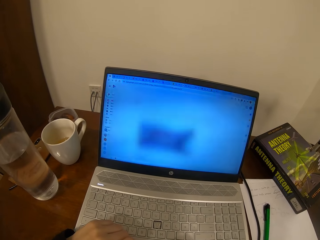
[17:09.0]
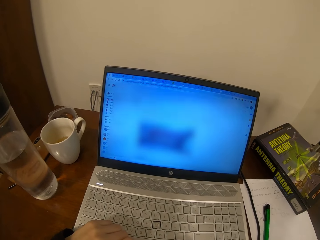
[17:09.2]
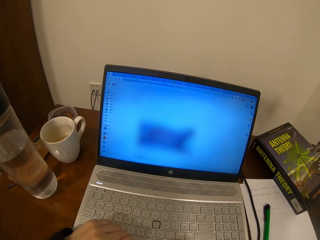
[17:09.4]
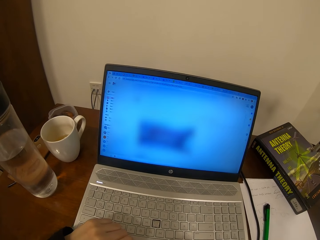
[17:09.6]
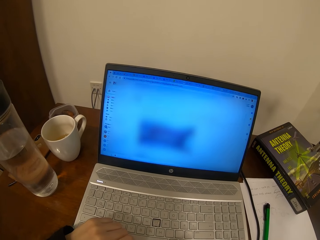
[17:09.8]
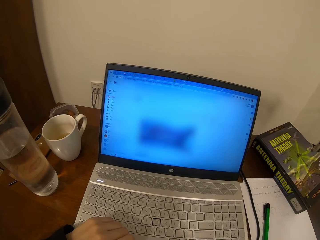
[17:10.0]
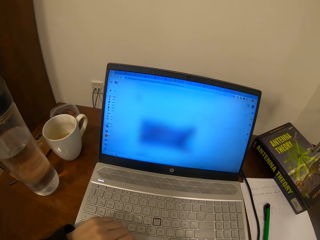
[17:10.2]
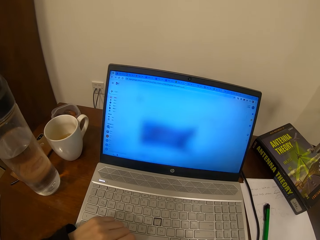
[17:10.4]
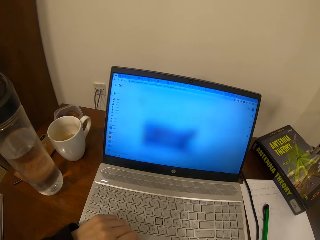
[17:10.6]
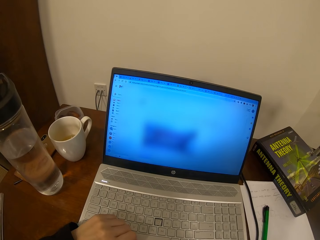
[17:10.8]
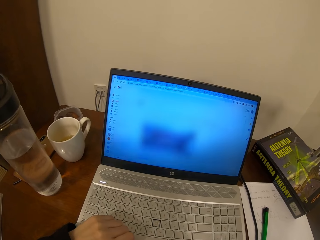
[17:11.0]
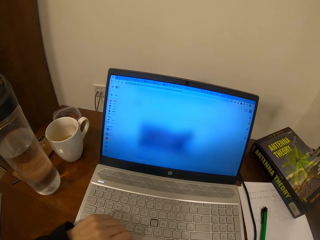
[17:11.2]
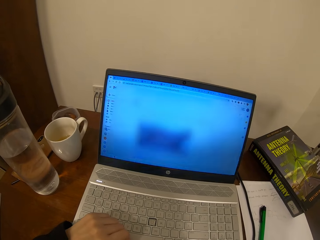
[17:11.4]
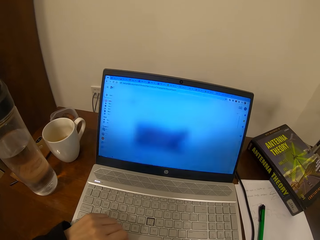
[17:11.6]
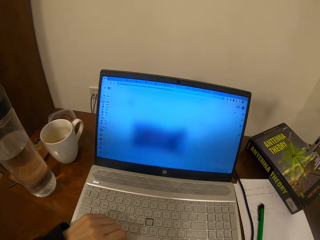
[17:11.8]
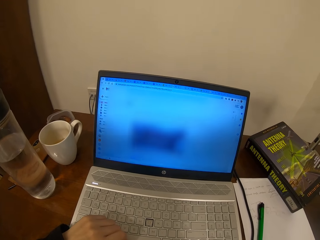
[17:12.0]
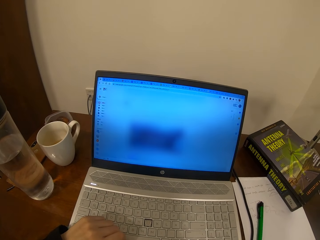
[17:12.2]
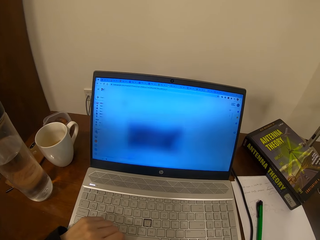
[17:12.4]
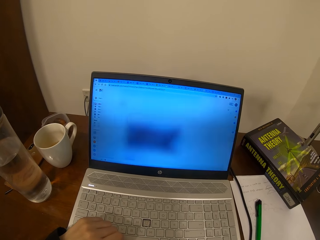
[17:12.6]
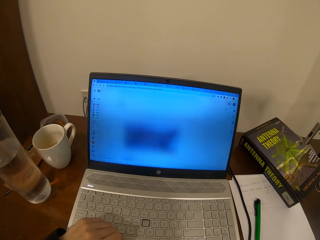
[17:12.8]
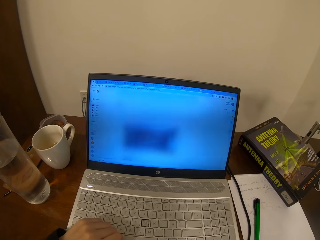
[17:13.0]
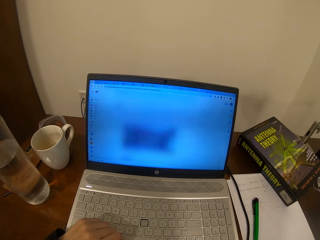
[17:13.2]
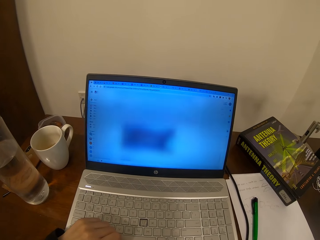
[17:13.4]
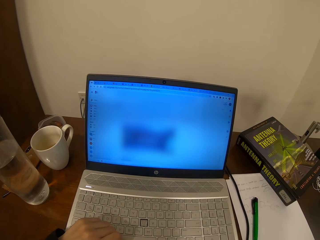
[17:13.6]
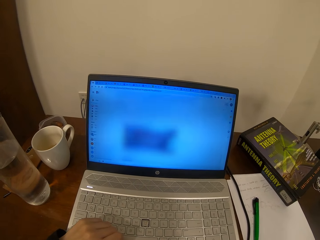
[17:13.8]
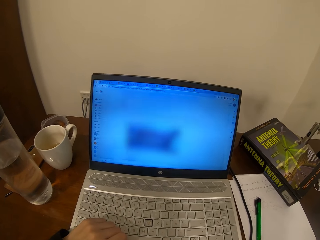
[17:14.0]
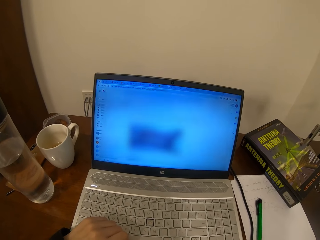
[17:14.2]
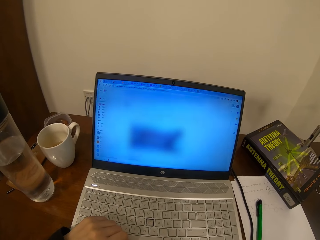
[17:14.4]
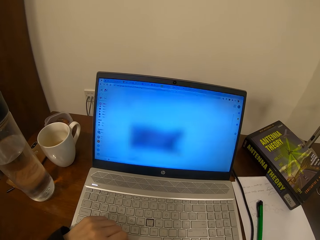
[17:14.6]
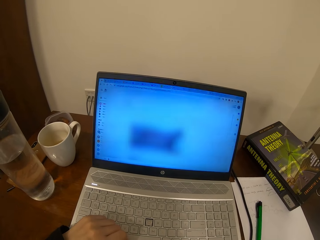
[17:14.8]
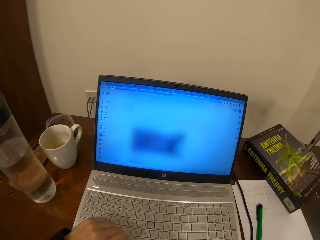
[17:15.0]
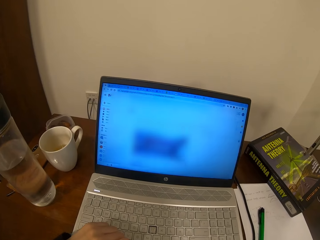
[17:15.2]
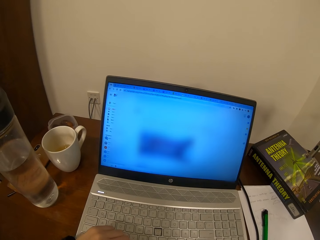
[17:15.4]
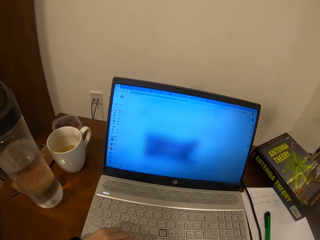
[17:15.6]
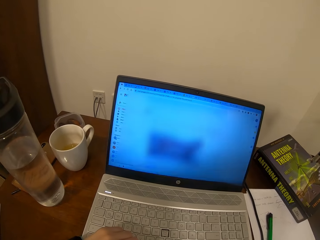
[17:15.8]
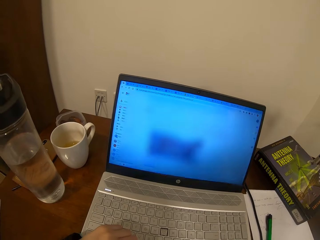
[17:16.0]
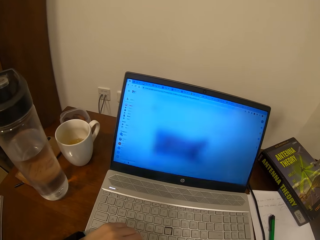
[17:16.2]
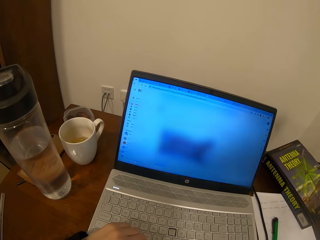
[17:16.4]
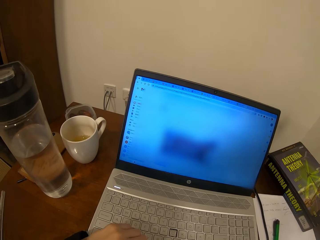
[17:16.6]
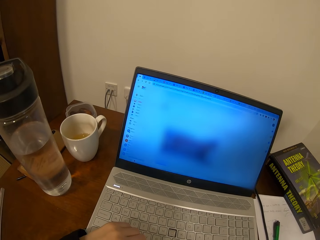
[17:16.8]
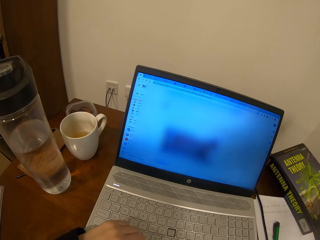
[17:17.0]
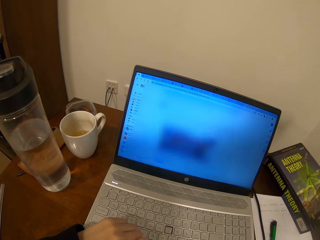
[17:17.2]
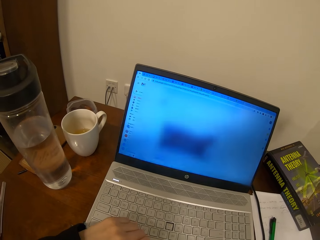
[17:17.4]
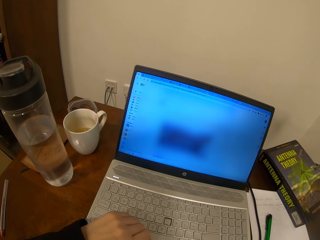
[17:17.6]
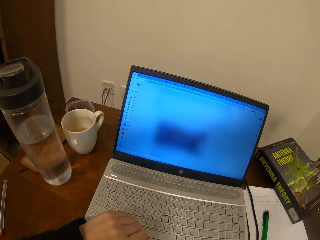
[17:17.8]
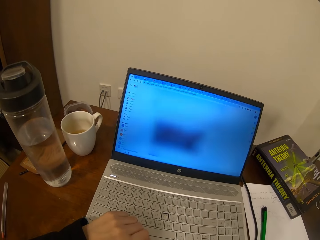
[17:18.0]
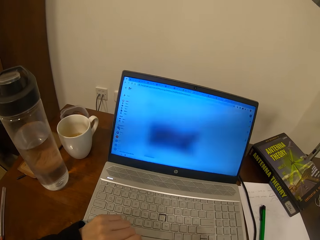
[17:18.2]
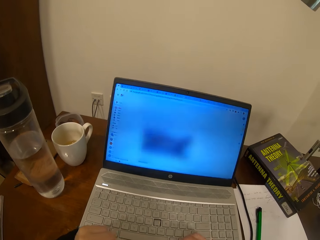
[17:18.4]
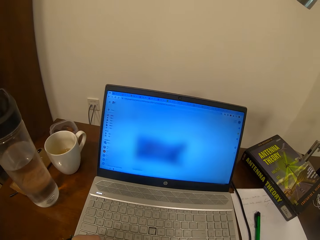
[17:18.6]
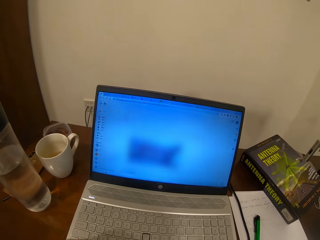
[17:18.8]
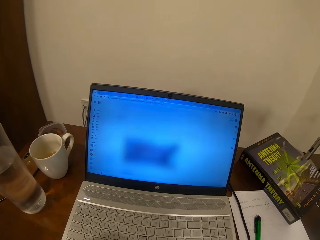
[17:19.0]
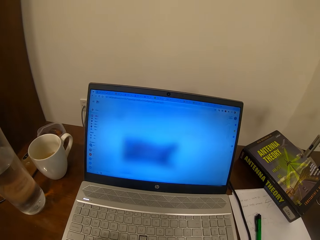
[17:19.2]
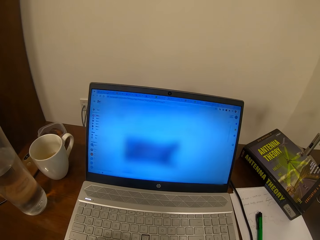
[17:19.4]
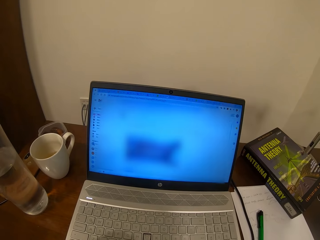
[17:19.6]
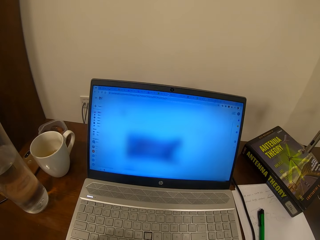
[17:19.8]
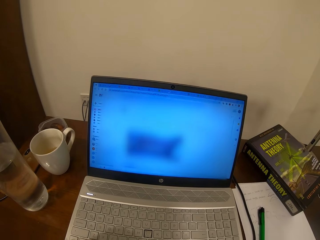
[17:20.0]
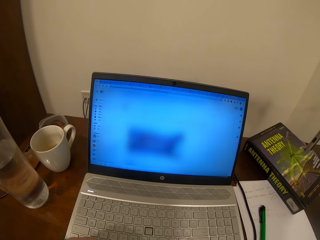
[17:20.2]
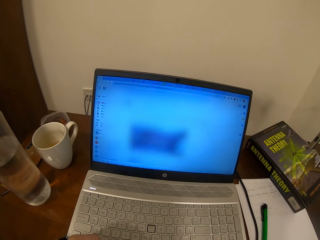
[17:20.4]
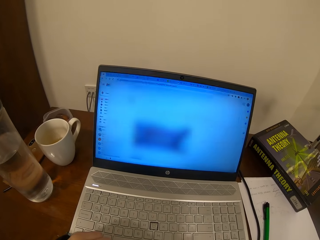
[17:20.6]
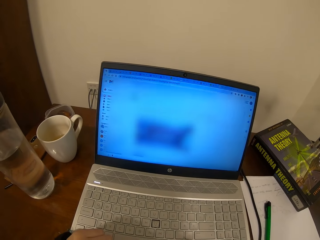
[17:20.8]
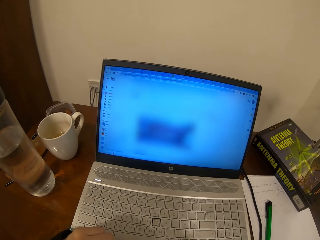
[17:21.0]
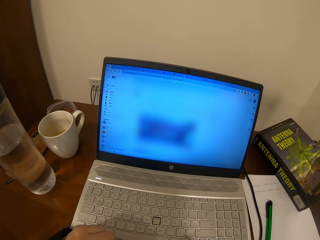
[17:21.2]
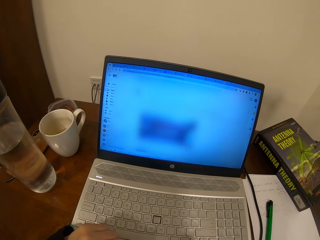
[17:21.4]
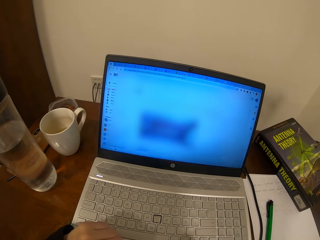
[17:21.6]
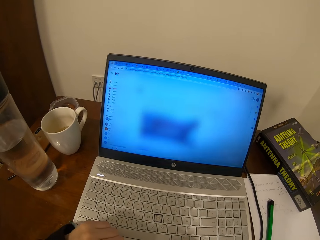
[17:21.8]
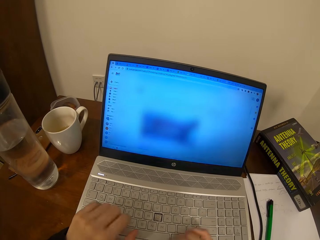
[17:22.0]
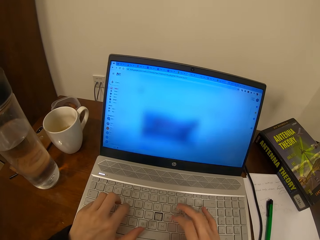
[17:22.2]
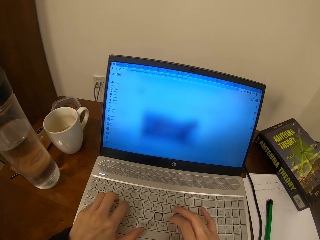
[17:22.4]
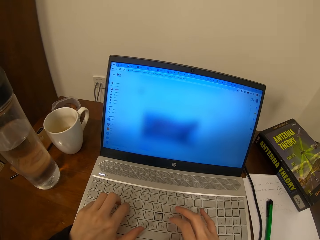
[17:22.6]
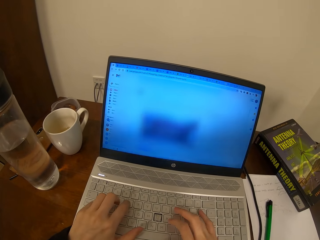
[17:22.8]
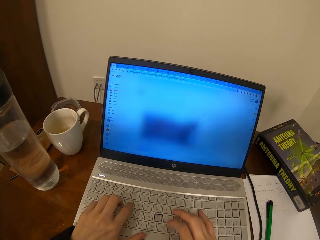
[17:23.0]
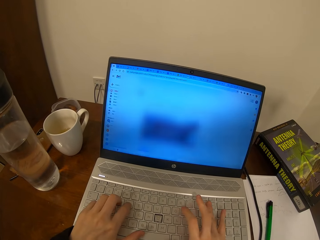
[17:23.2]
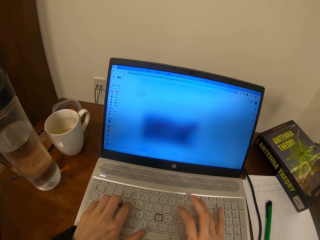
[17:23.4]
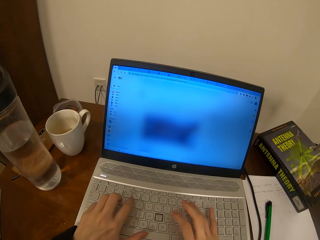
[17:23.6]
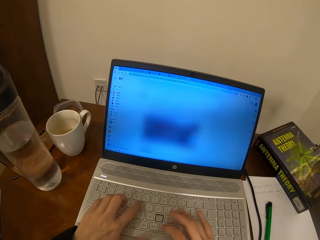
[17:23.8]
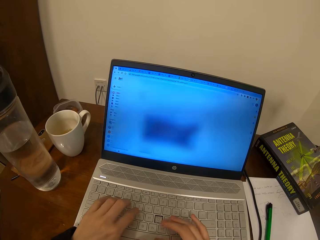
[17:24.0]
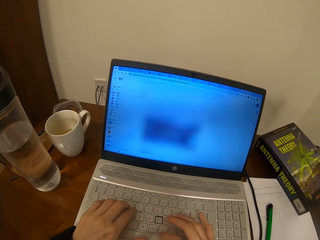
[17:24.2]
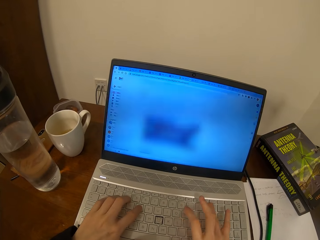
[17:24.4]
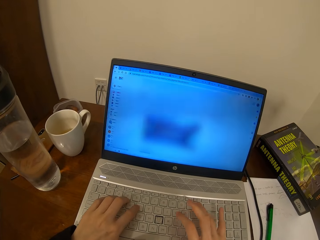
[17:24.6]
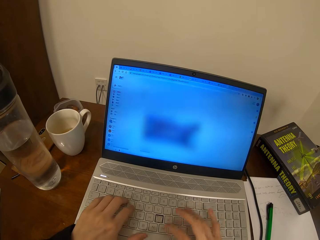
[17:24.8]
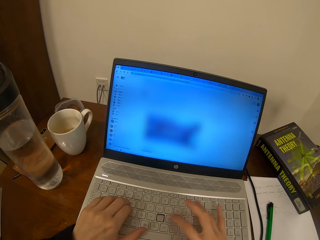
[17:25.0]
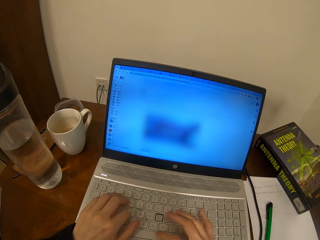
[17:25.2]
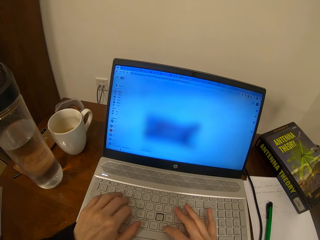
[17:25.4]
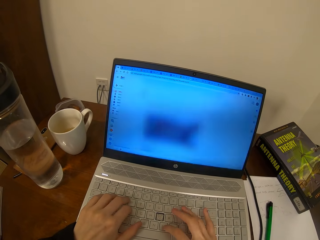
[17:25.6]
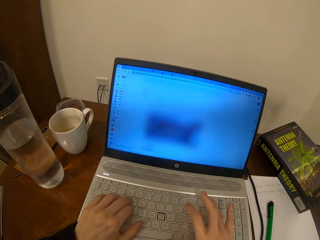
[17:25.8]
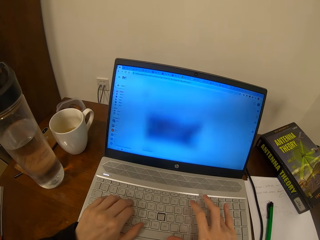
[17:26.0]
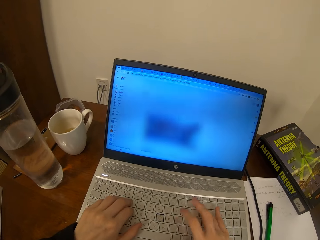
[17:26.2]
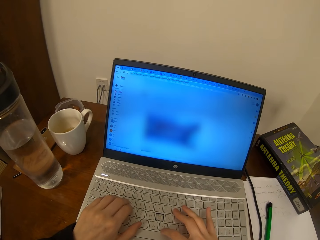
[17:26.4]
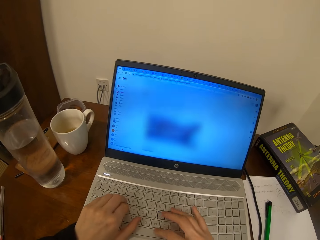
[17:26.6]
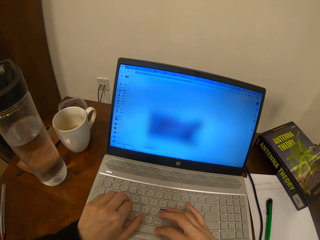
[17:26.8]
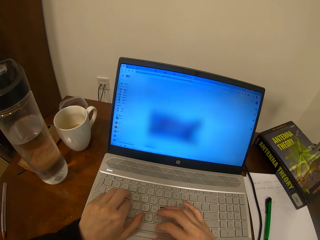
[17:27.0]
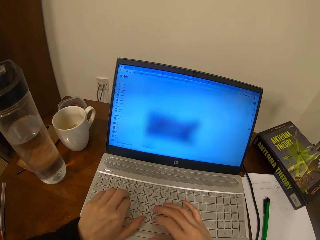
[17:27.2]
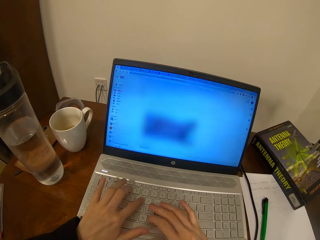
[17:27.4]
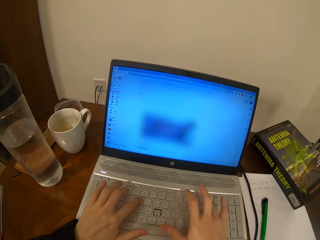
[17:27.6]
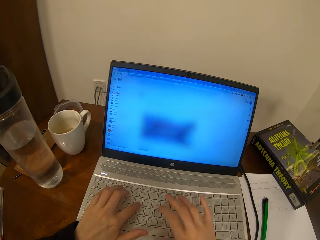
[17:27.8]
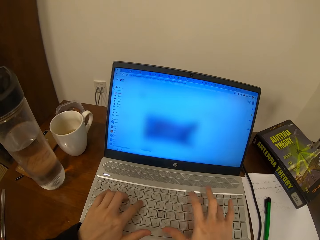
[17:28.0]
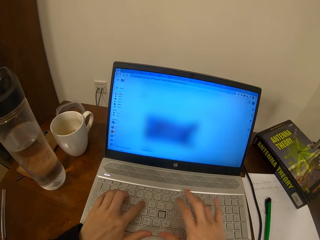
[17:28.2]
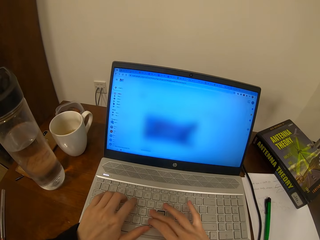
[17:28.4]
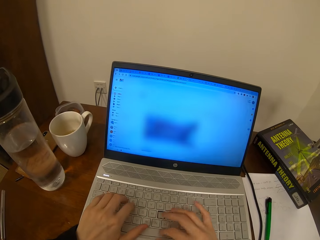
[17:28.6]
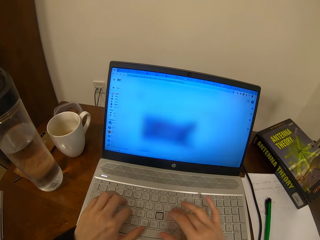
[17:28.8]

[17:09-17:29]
The camera wearer presses the keyboard. They type on the laptop with both hands.

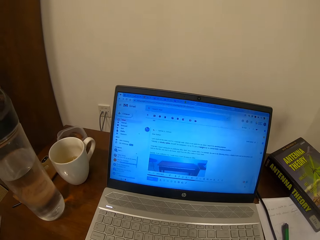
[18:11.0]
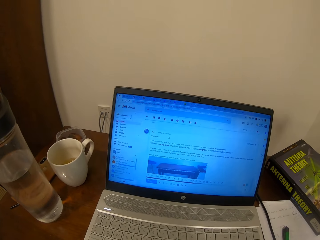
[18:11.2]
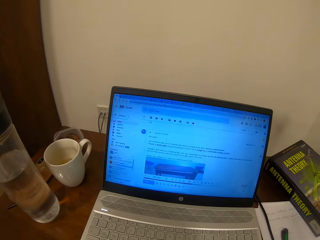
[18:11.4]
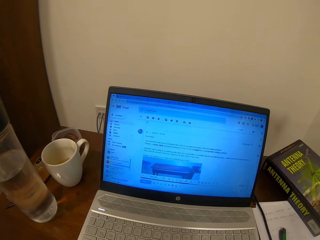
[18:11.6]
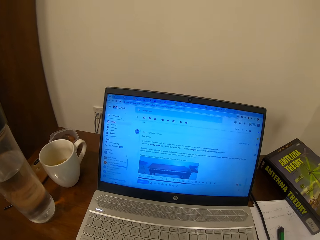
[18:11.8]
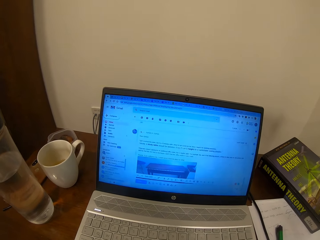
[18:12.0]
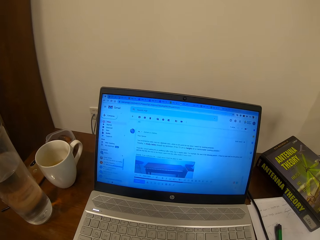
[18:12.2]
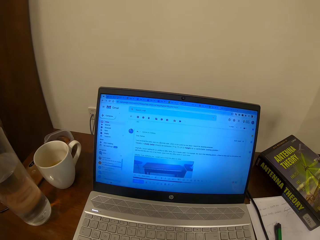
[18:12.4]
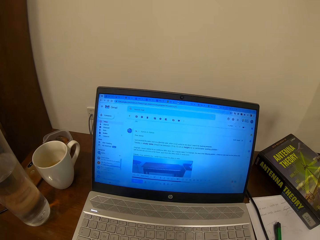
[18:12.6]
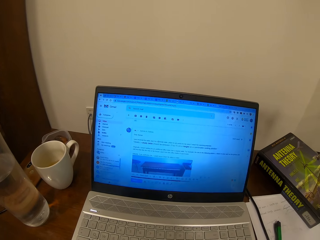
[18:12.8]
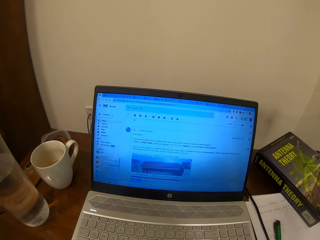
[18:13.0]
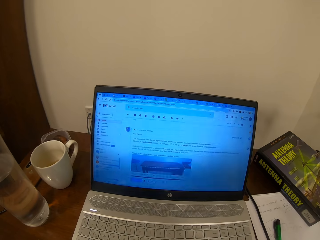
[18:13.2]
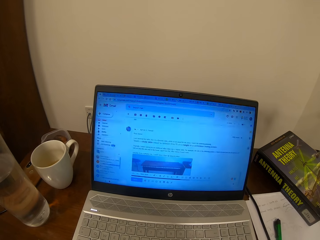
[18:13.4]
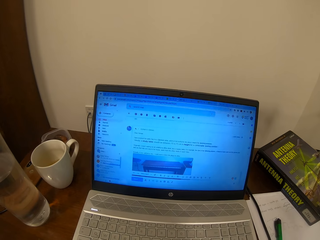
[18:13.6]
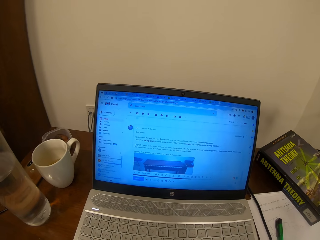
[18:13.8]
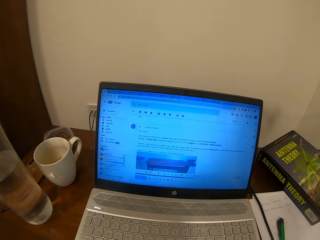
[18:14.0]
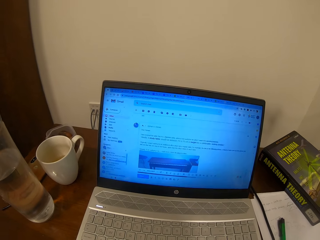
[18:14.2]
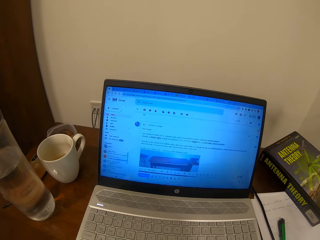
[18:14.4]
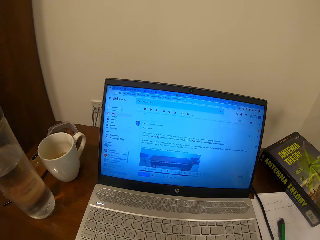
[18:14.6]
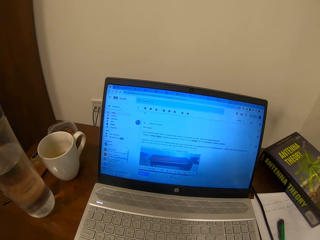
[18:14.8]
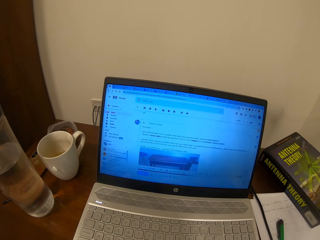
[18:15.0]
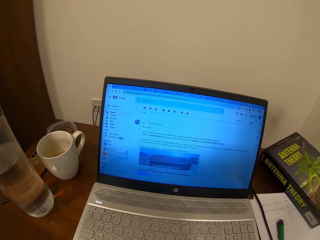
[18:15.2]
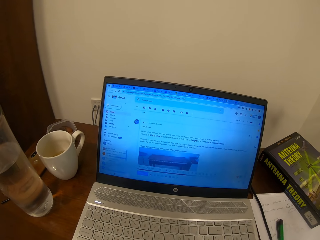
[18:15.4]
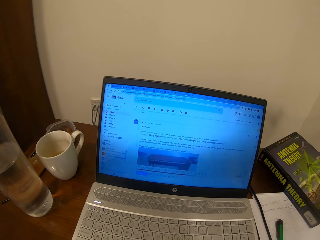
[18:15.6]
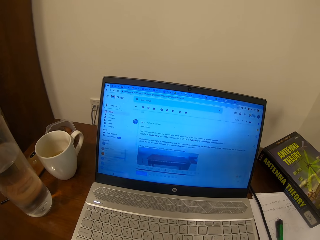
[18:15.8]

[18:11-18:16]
The camera wearer operates the laptop.
